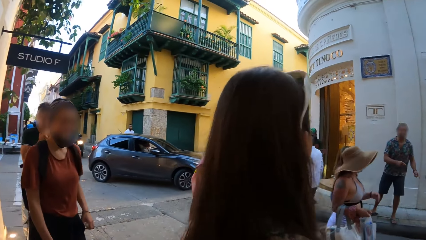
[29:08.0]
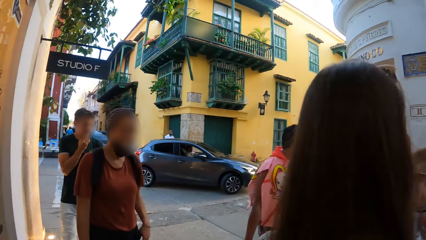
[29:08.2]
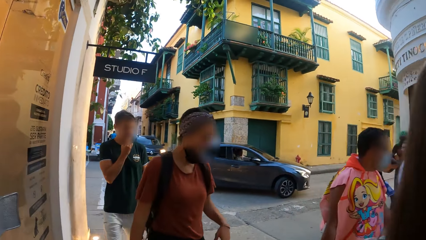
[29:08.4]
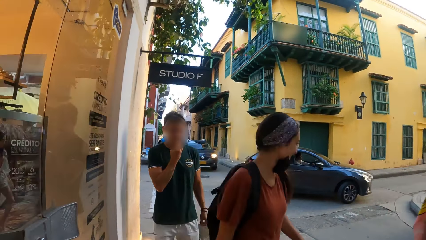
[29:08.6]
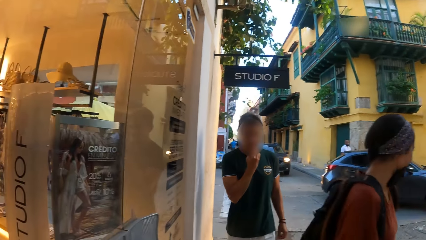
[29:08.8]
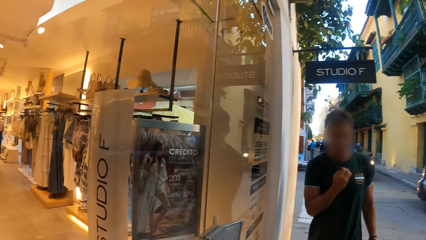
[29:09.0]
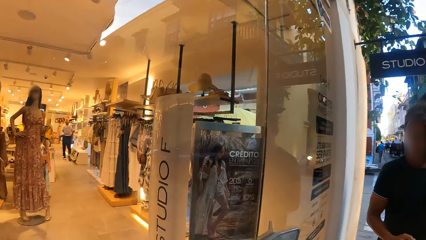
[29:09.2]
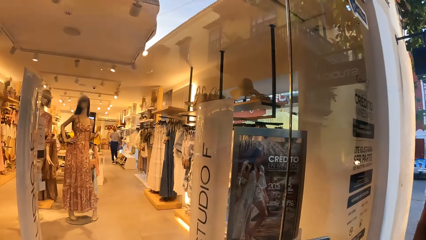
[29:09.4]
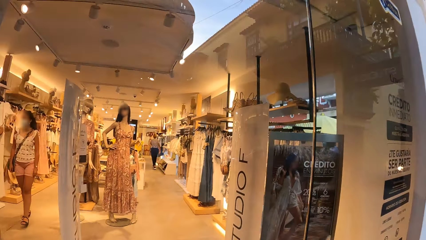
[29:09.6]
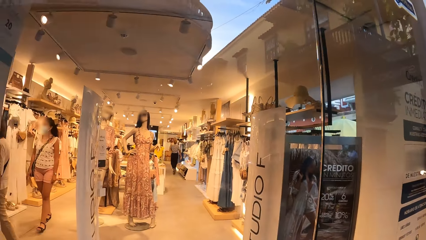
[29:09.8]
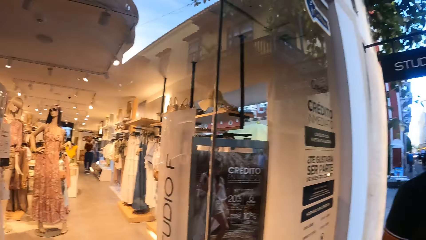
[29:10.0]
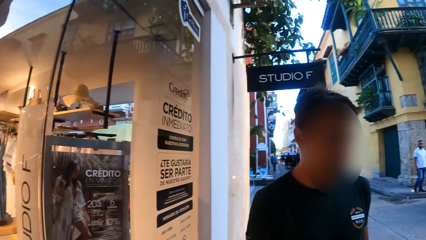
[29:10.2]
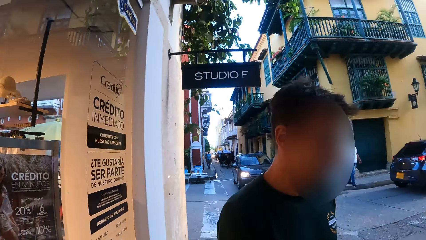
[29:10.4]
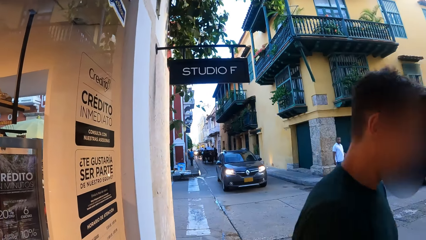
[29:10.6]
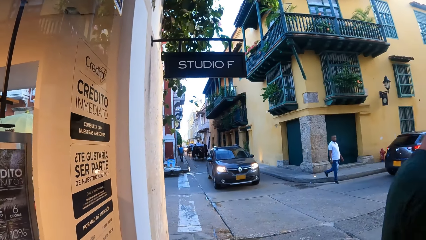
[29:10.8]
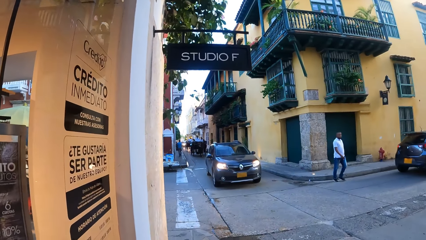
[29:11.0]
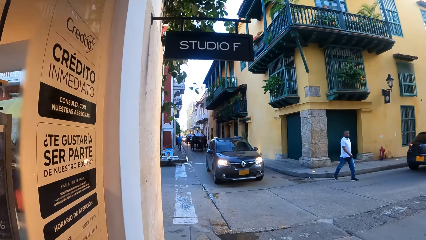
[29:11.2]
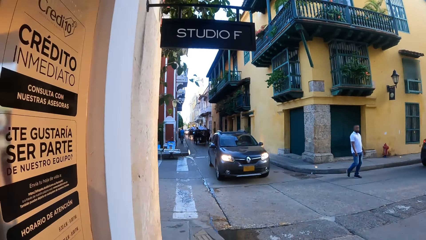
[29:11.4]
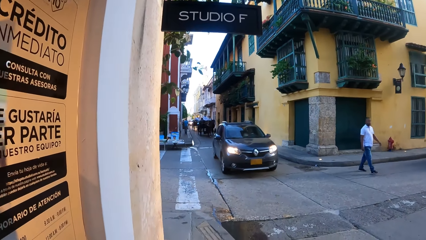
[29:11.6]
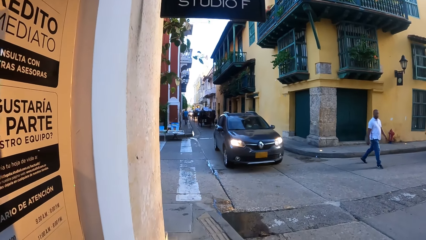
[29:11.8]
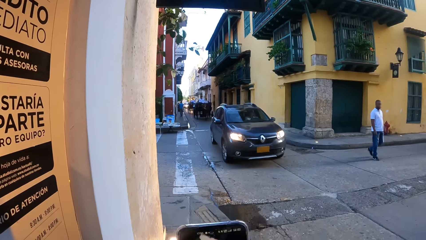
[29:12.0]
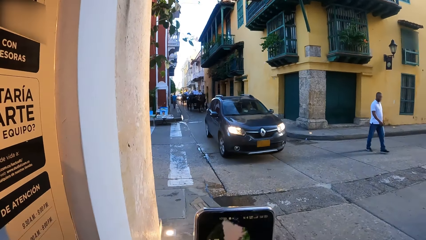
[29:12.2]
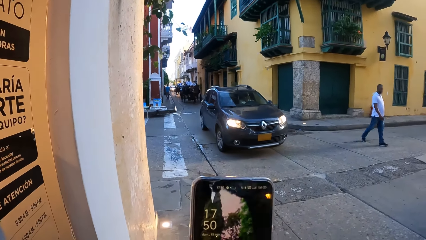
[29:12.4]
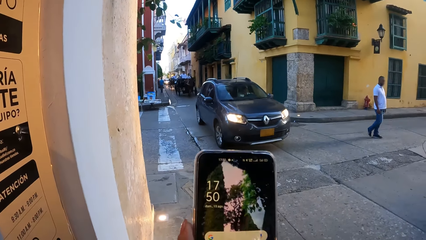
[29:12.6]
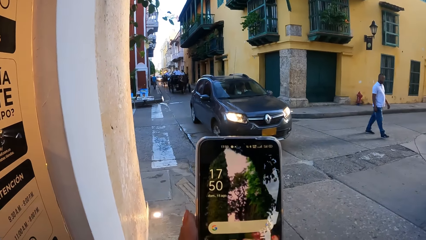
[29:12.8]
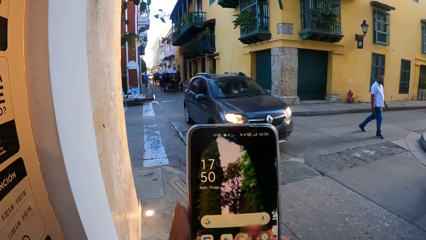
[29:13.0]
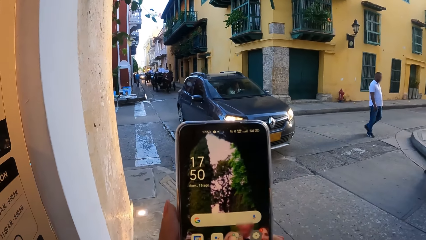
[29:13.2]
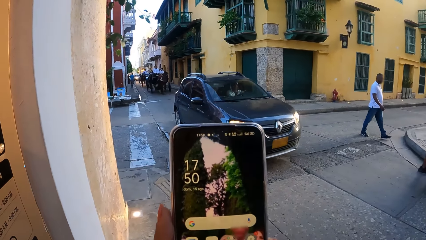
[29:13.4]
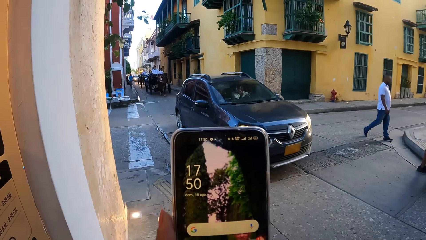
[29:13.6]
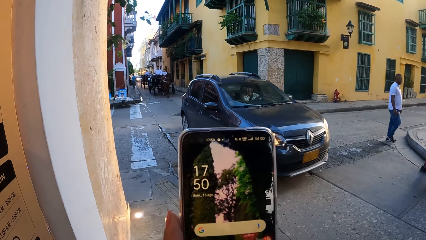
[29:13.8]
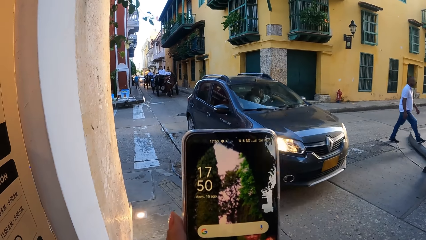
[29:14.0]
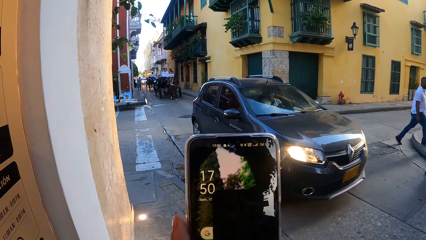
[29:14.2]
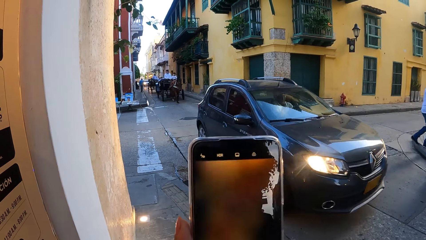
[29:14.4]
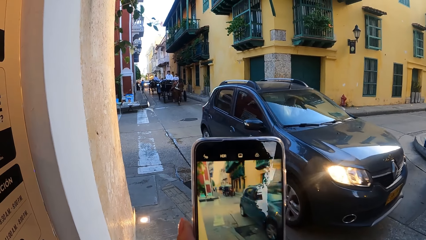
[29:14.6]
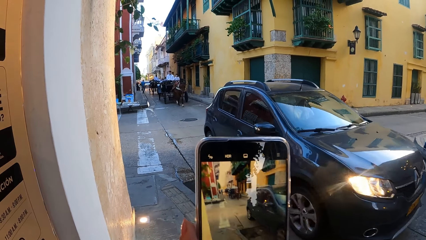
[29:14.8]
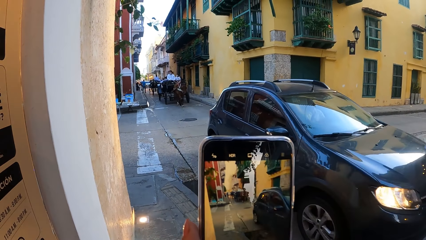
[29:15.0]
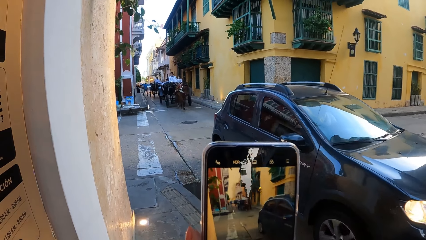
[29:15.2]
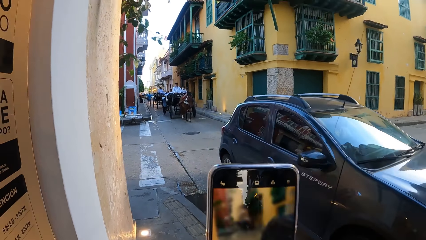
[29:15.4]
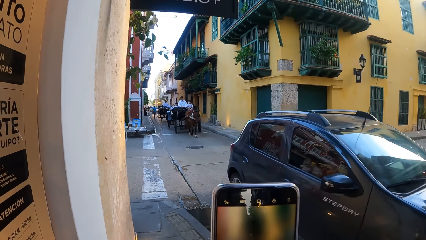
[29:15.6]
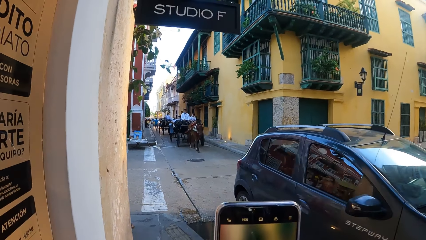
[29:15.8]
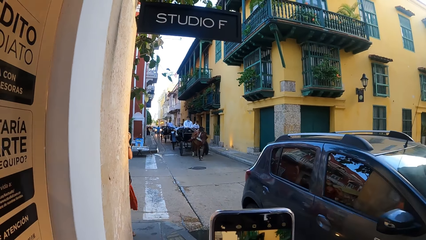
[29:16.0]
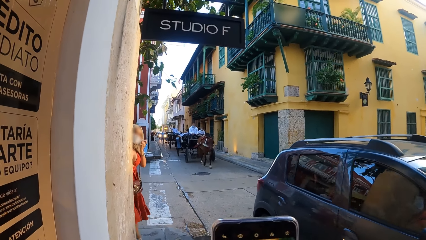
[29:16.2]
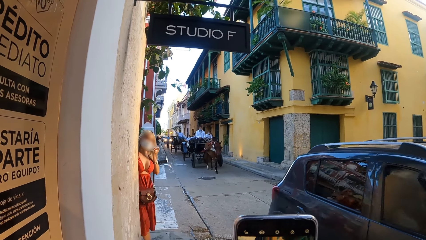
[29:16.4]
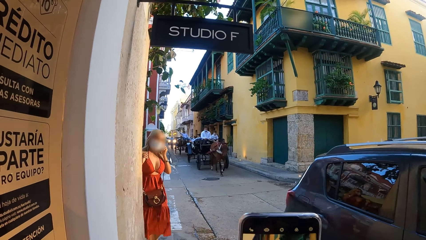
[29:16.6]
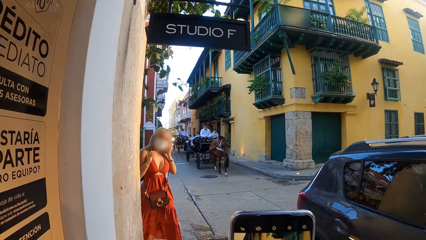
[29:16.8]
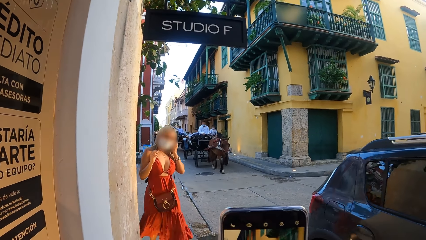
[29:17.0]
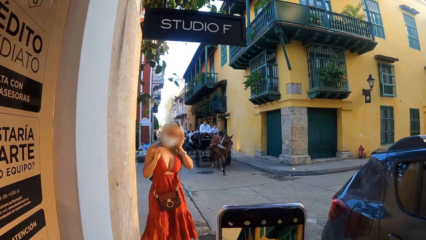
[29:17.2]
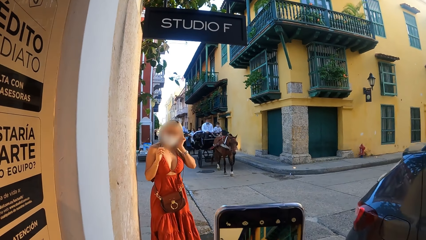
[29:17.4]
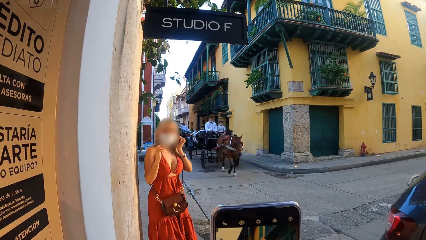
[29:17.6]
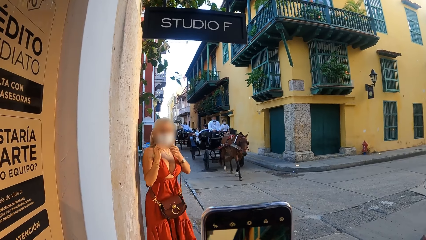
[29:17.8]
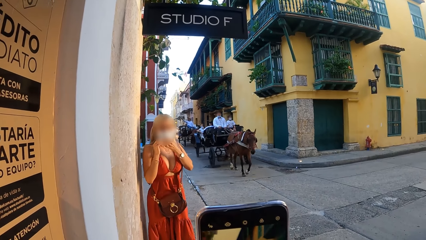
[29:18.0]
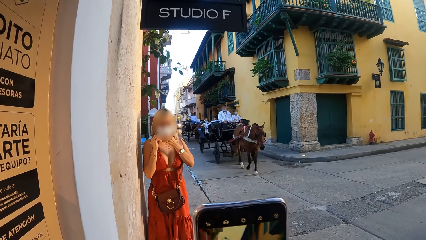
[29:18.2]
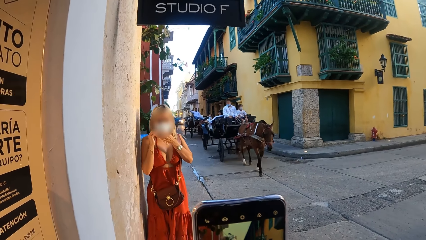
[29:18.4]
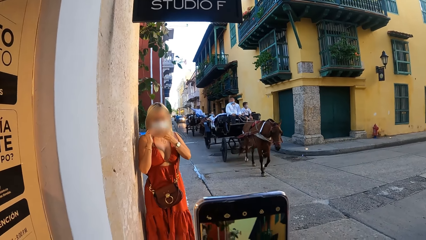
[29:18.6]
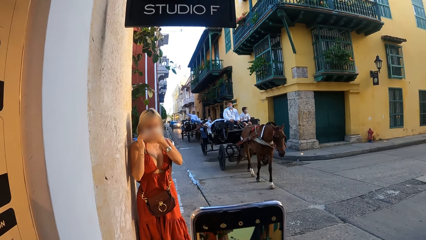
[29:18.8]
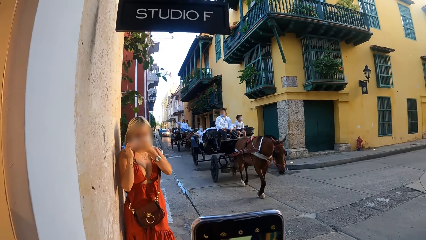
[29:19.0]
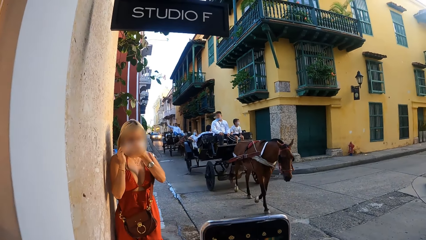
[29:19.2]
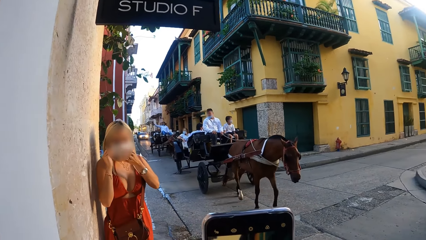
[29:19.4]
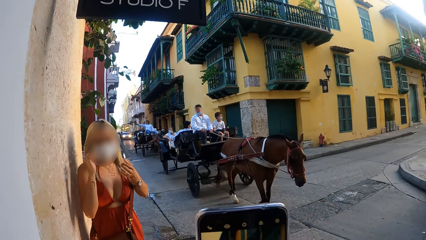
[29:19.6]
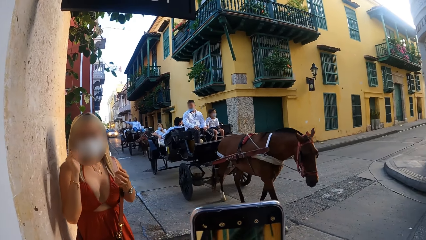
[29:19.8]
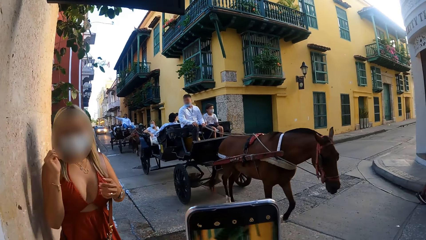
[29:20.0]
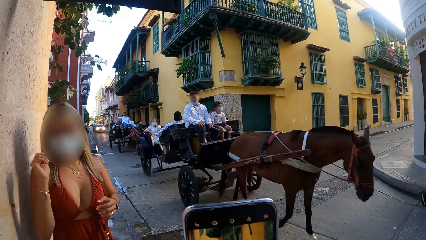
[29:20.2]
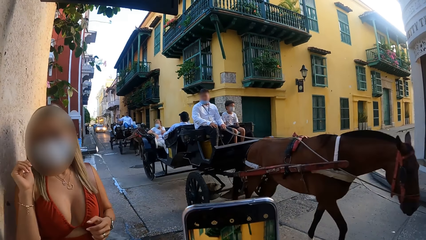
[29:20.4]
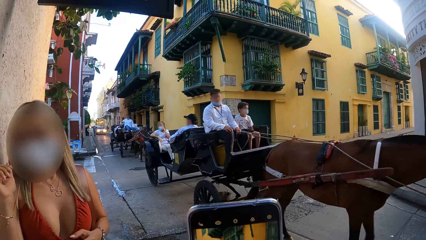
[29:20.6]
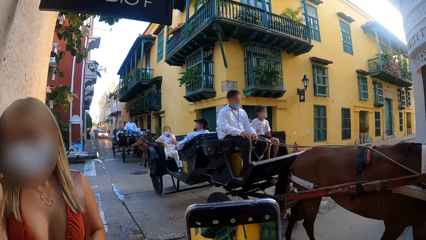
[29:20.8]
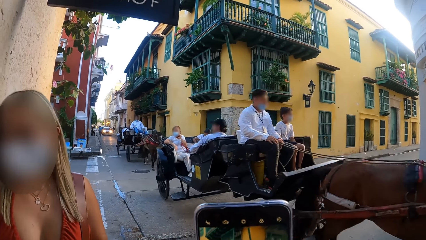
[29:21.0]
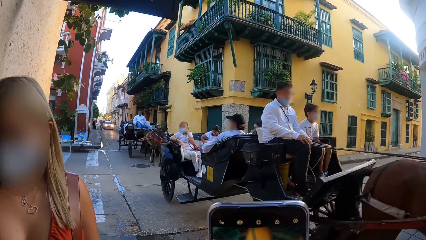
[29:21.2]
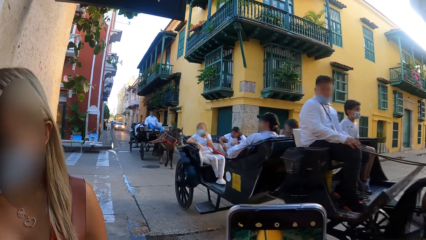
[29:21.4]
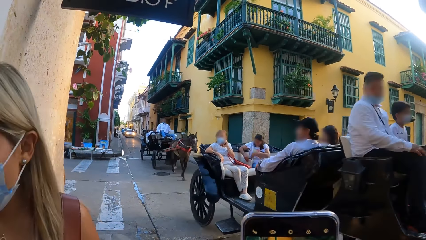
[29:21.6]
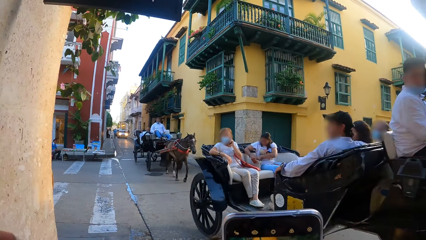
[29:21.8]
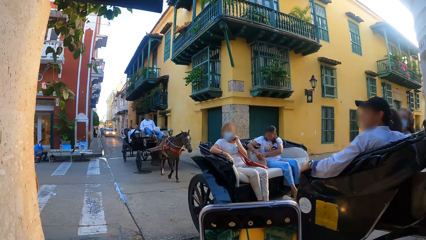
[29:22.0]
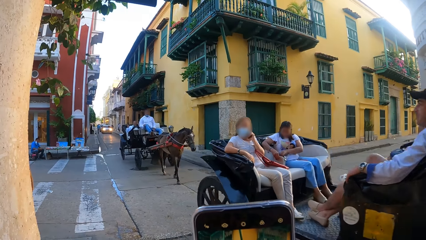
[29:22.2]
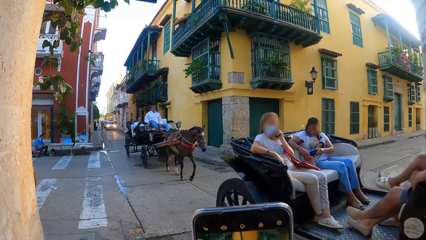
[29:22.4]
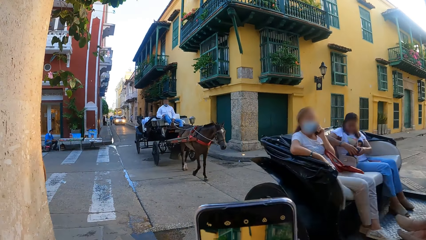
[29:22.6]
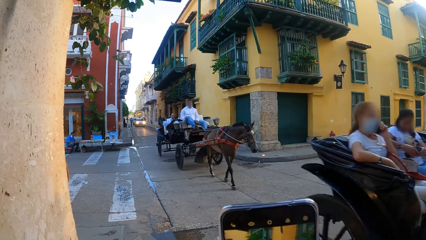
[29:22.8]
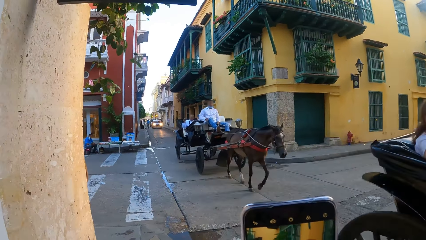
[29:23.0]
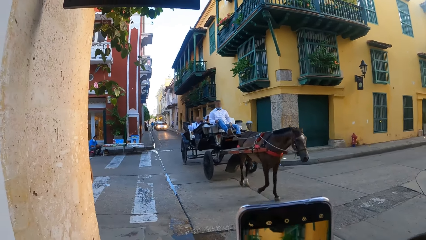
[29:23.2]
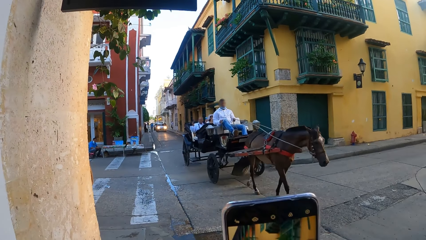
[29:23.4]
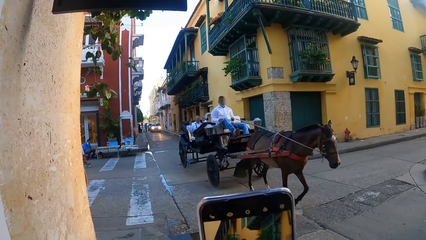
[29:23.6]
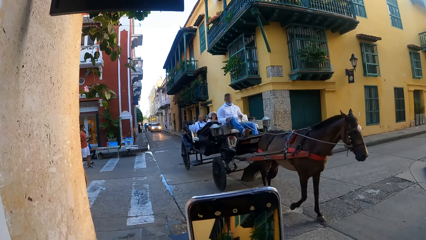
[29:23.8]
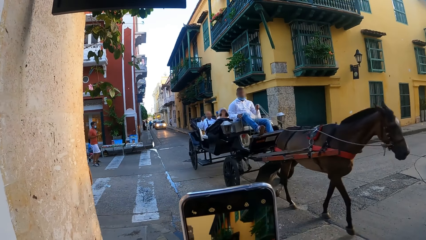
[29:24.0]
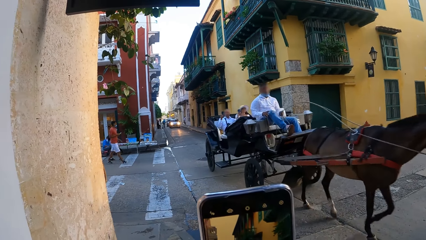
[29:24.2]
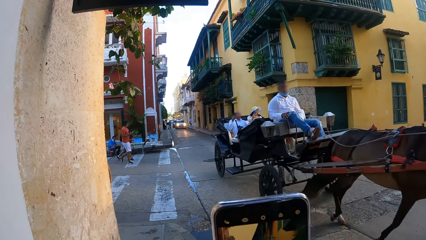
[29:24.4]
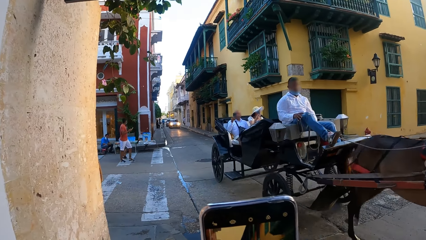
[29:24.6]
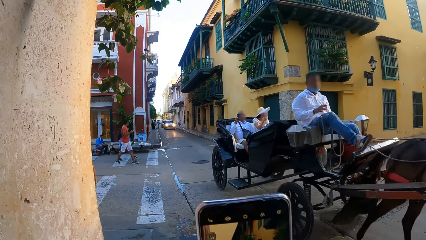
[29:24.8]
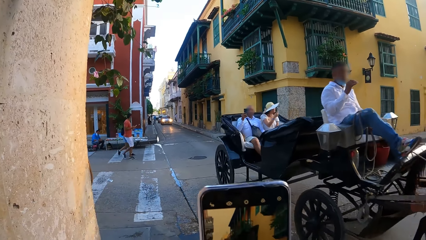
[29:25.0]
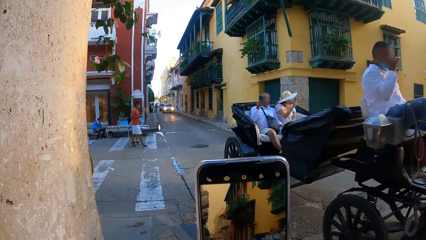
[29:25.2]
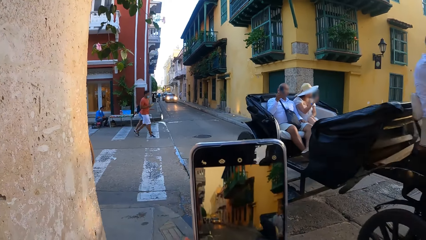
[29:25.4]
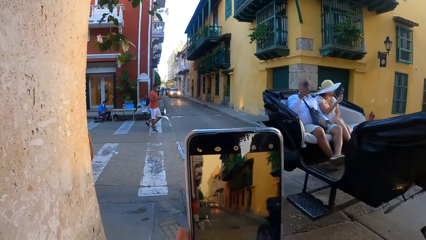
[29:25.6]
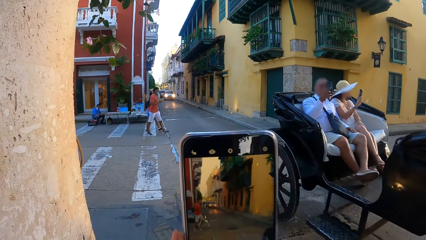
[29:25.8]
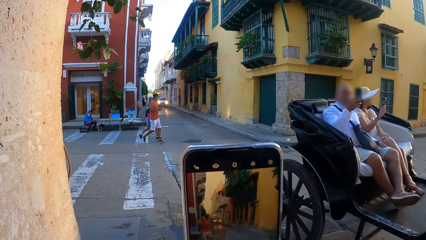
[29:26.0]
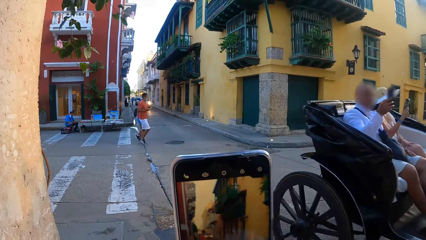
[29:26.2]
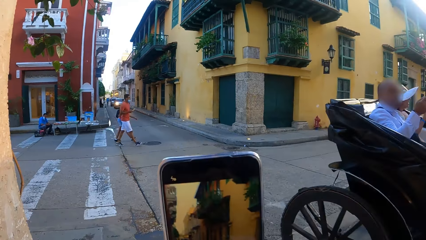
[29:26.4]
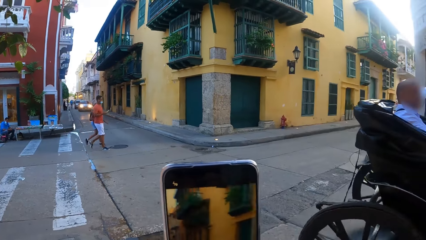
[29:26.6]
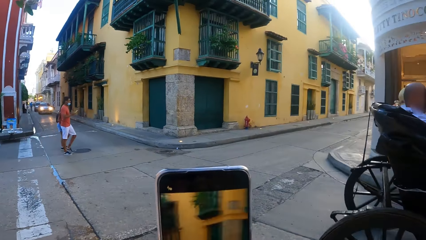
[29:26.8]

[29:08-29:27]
The camera wearer looks inside the shop. He records the video with the phone. He uses his phone.
